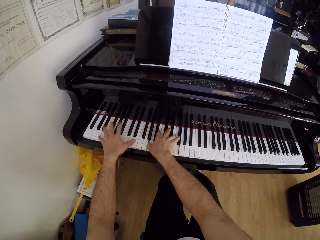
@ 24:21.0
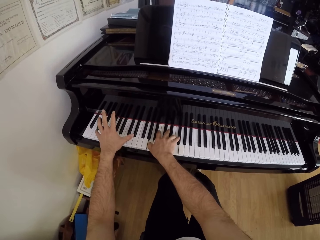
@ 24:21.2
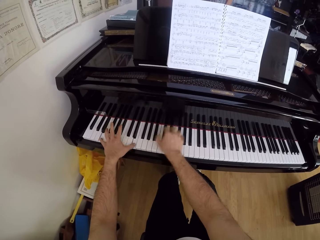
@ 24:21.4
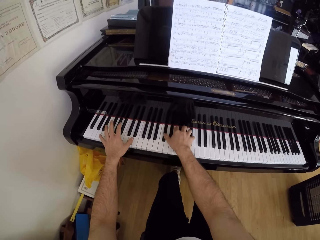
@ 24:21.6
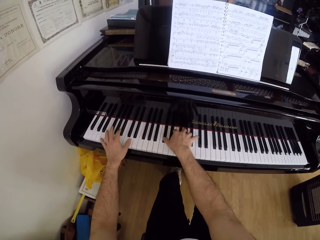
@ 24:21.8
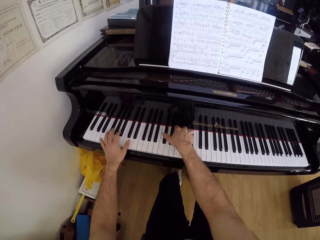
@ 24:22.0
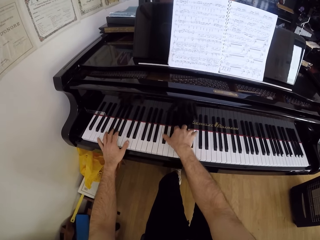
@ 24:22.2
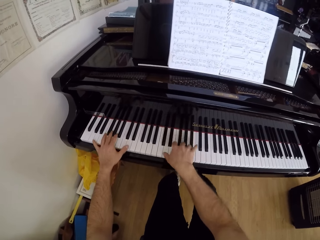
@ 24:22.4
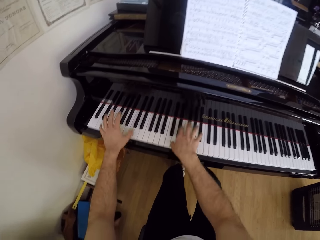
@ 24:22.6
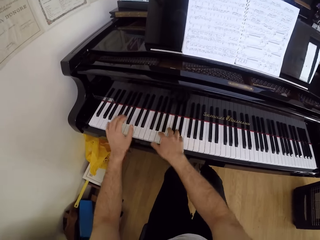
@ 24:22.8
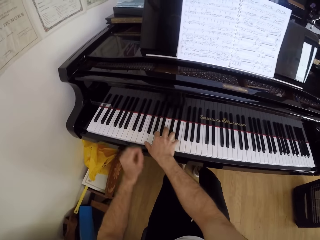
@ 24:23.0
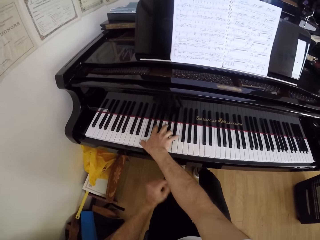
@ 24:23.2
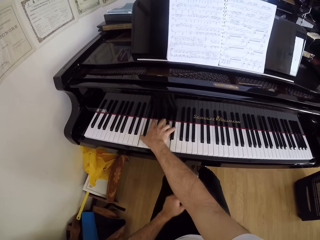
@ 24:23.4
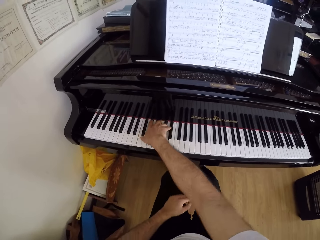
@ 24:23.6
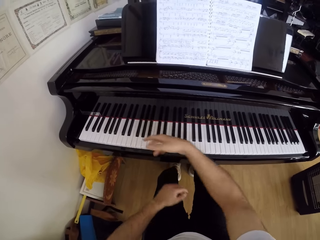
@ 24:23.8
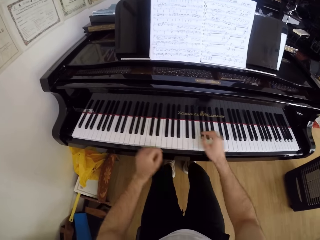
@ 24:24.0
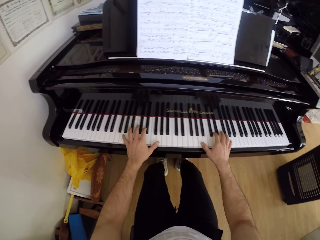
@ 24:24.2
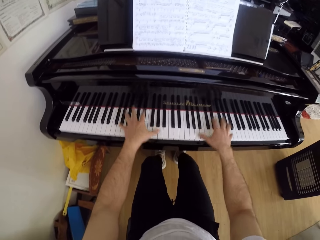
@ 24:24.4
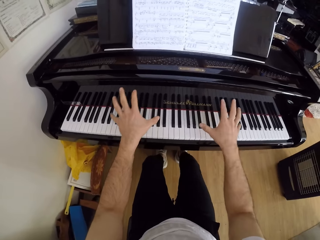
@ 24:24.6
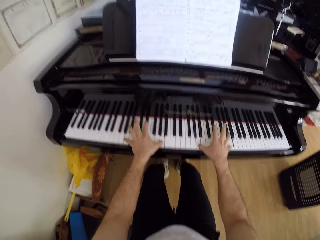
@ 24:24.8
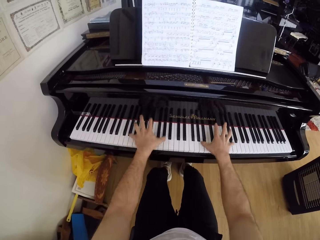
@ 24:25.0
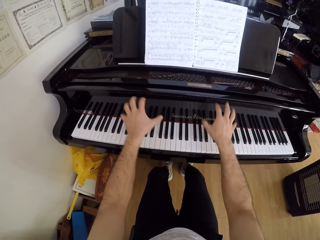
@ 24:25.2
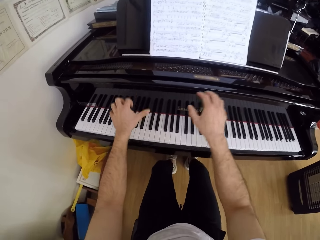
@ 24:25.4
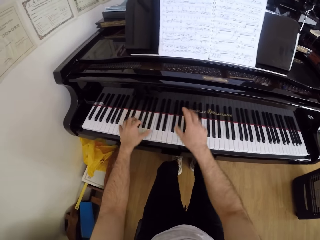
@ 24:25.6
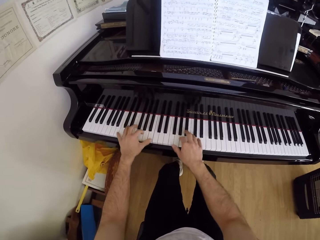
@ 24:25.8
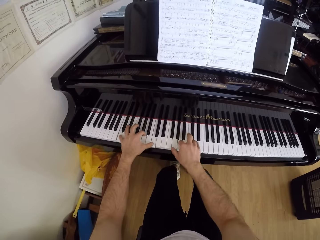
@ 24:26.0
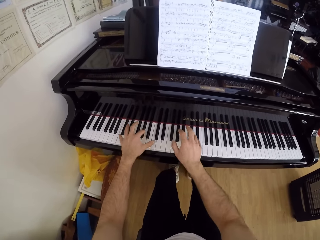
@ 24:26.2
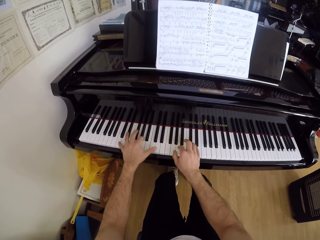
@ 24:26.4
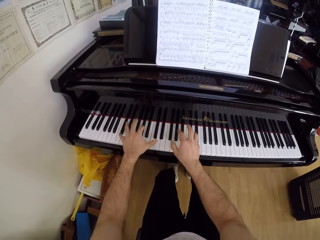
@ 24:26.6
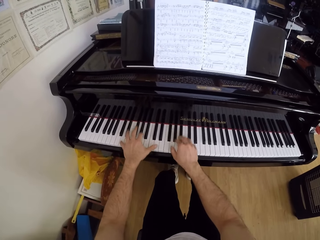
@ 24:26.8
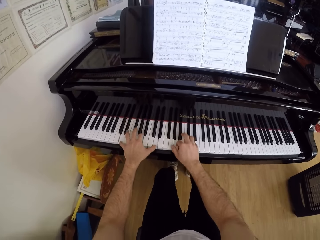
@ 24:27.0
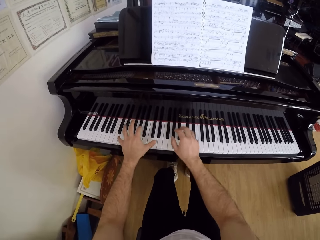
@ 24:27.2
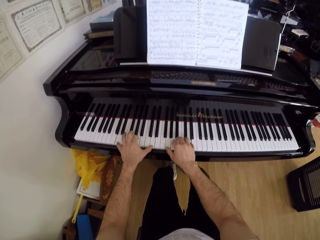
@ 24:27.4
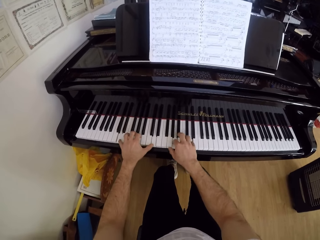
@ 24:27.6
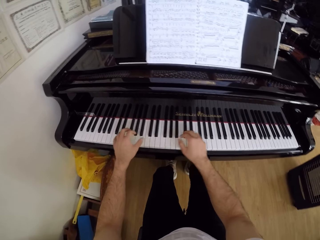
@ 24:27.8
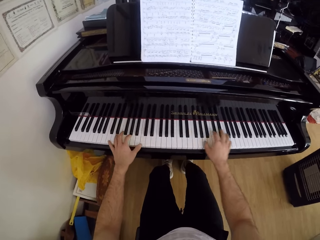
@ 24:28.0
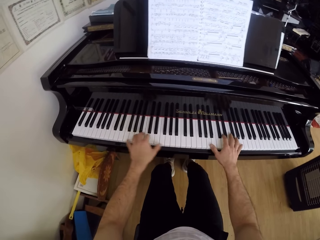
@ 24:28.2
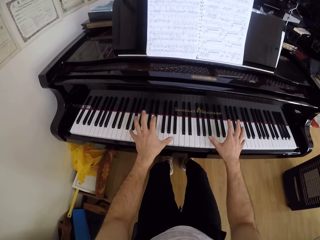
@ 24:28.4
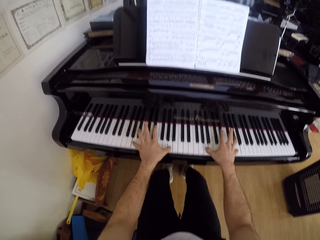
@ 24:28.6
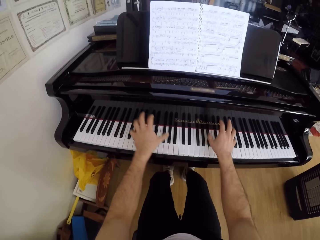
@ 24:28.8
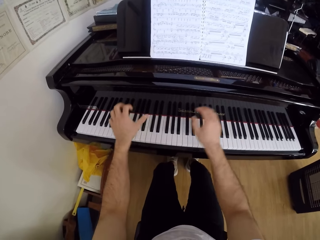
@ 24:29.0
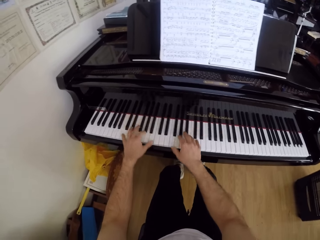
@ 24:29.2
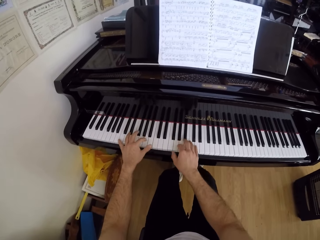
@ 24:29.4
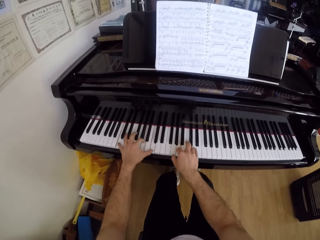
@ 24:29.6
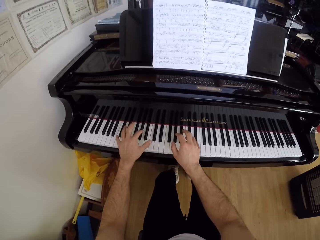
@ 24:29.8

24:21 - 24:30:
The camera wearer removes his left hand from the piano. He plays the piano with both hands and moves both hands.

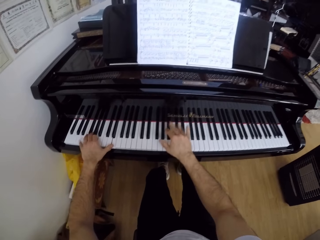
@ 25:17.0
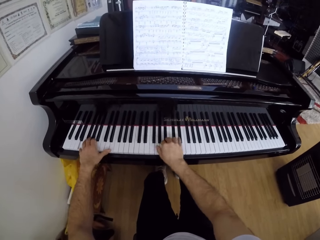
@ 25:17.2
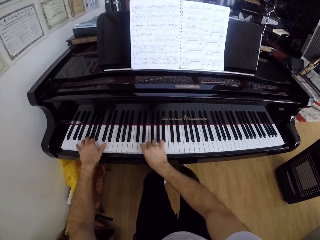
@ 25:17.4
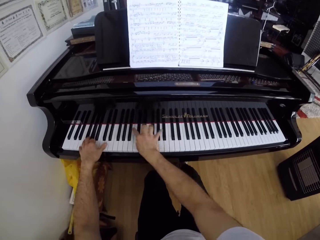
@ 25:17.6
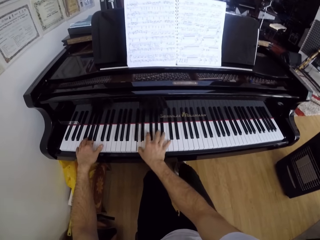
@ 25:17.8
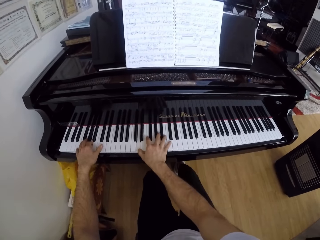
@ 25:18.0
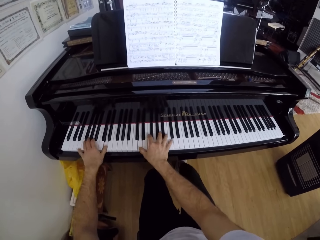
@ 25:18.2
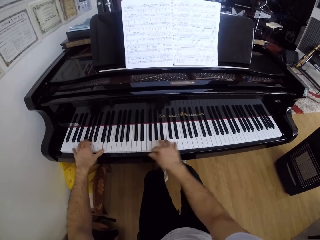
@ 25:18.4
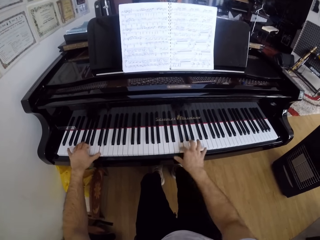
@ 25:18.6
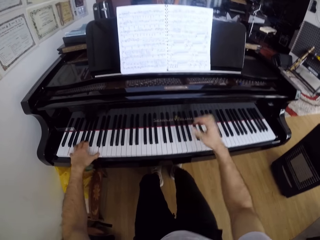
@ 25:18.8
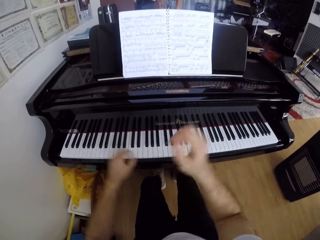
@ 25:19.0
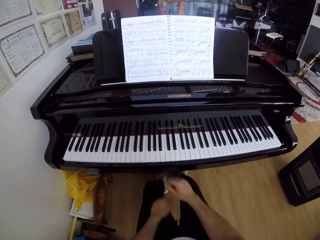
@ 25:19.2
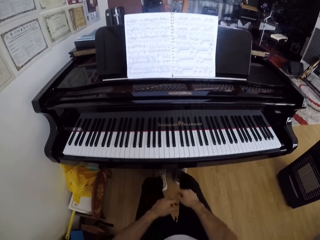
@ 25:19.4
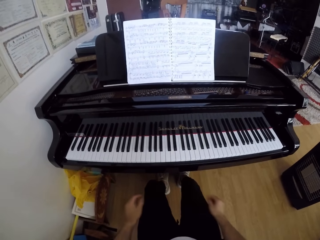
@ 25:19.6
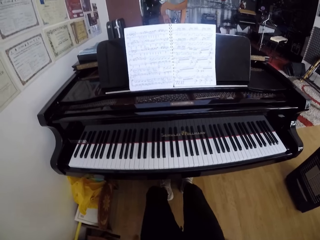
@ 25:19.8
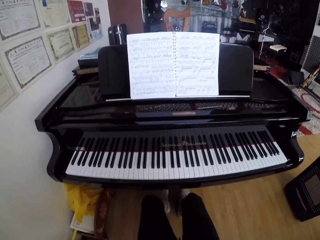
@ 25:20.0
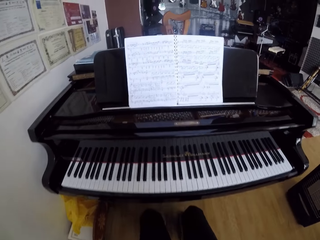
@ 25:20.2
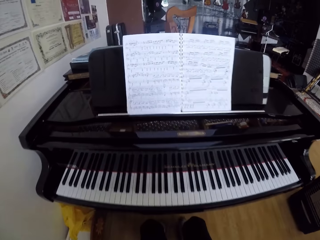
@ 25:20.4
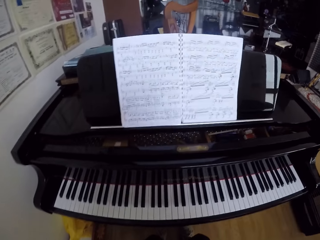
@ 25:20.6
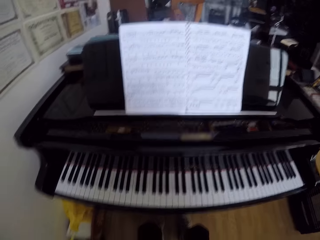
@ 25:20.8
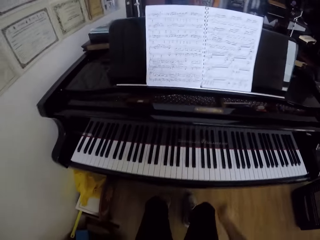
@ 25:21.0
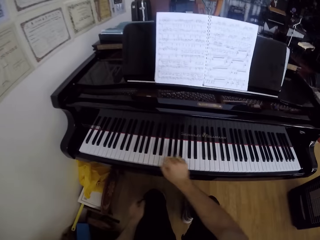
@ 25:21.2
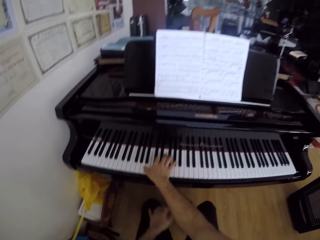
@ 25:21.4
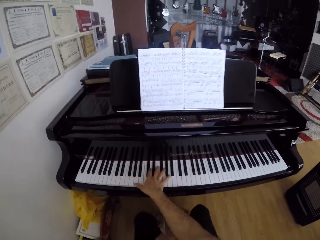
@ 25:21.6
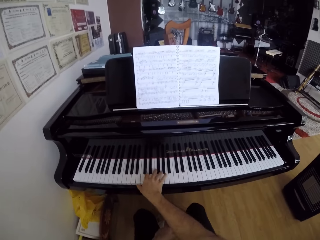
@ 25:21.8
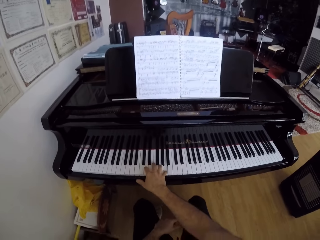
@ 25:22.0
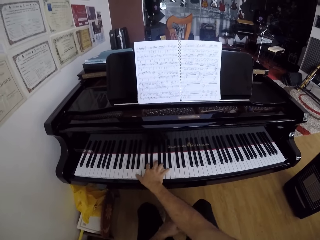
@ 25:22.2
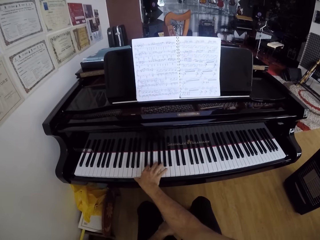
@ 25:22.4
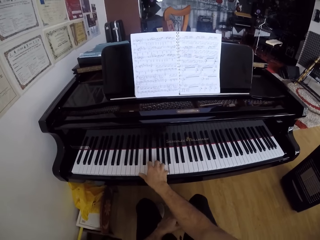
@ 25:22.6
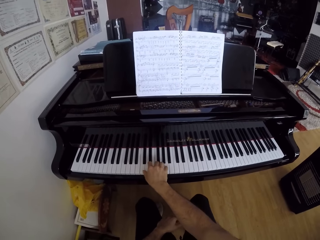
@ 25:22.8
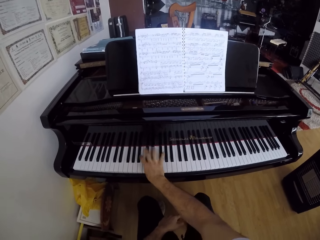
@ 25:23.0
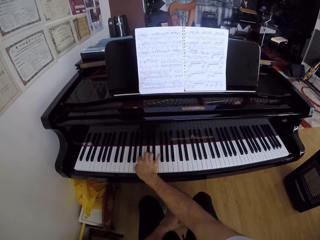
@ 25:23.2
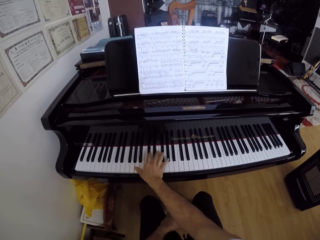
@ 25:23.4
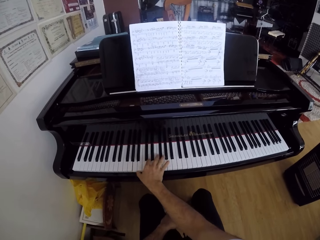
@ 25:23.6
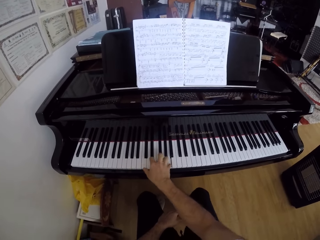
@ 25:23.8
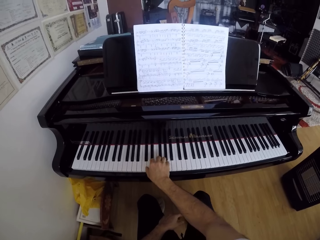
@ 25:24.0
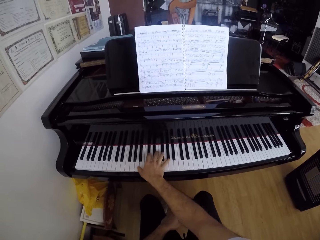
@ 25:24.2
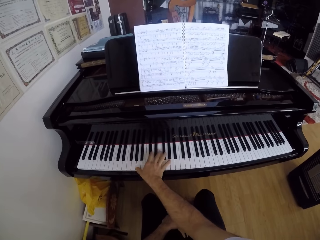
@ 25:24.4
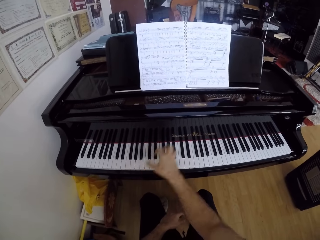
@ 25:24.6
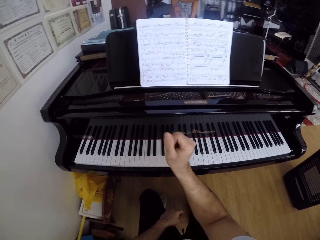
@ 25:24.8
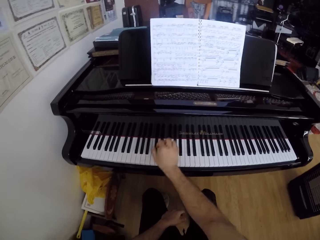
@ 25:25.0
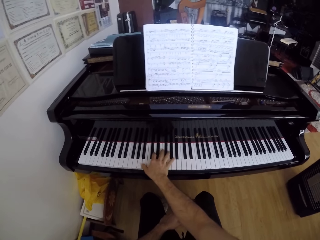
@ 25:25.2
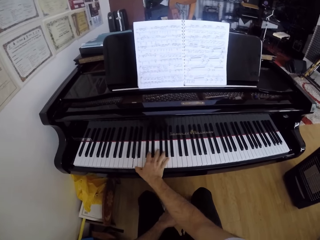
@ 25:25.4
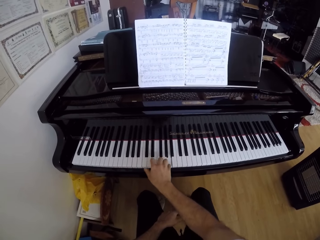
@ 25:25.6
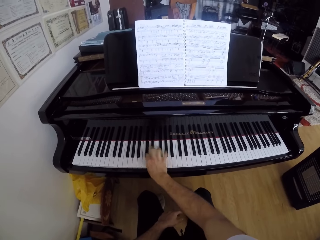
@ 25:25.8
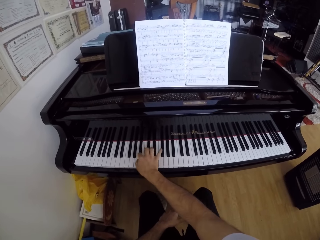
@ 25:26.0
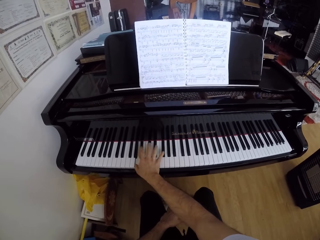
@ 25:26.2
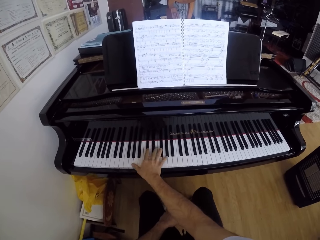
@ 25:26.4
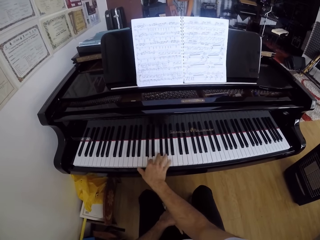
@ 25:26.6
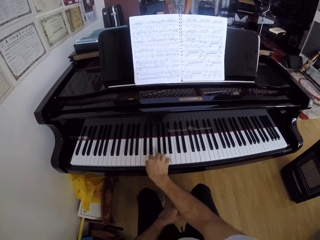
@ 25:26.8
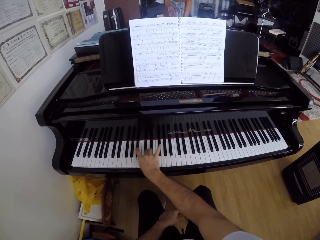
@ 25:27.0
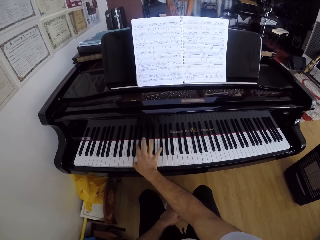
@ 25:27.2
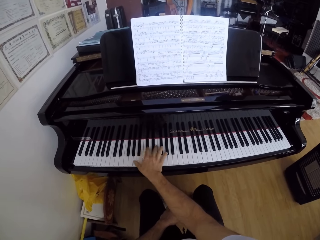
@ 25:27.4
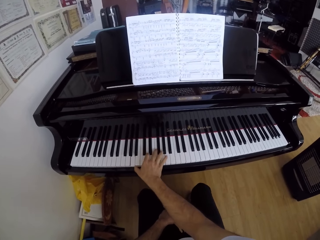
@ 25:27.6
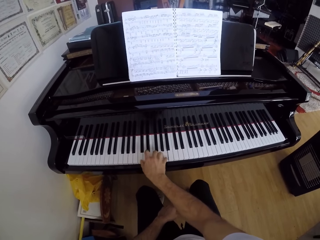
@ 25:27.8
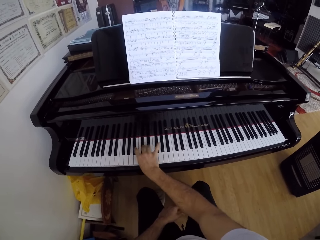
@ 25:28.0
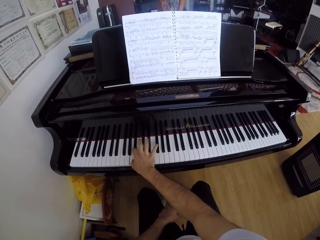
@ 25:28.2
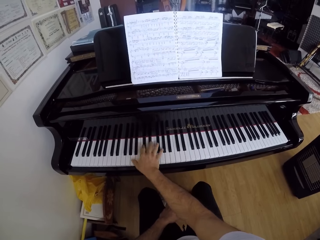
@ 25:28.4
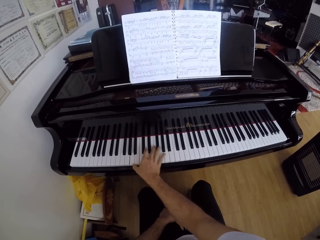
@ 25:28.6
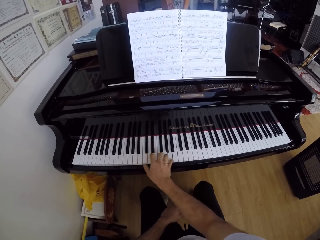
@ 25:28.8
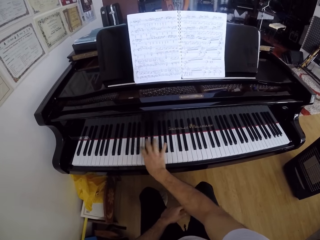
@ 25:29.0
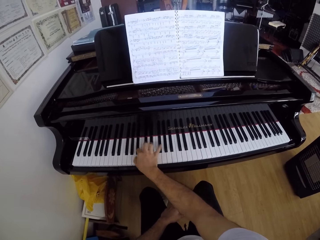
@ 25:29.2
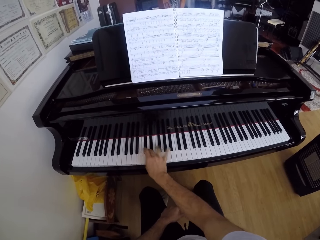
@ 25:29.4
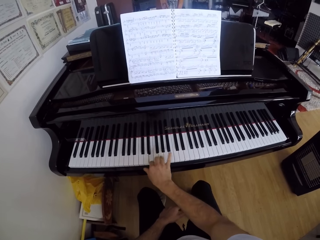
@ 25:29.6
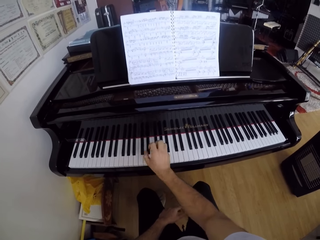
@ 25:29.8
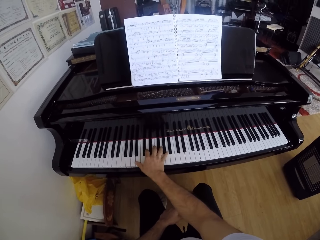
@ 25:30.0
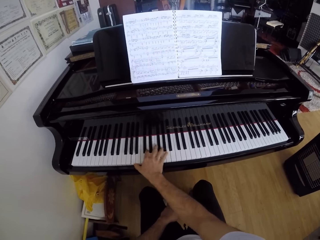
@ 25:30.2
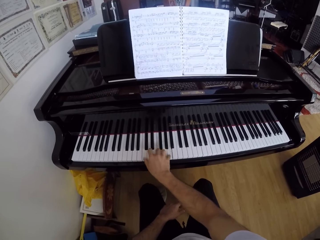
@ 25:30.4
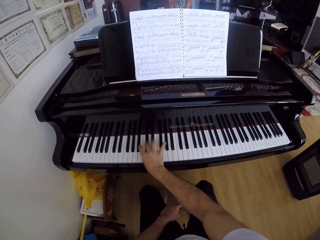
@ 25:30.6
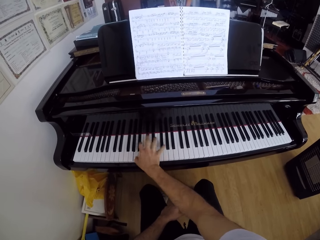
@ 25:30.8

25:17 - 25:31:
The camera wearer removes both hands from the piano. He moves both hands and looks at the piano. He moves both hands. He plays the piano with his right hand. He lifts the right hand. He plays the piano.
